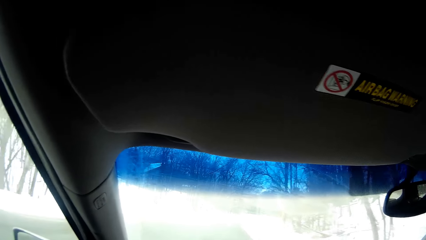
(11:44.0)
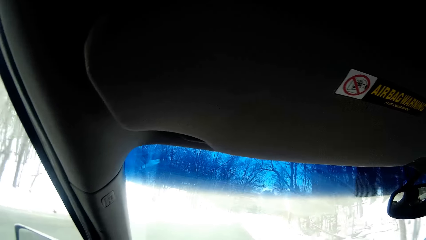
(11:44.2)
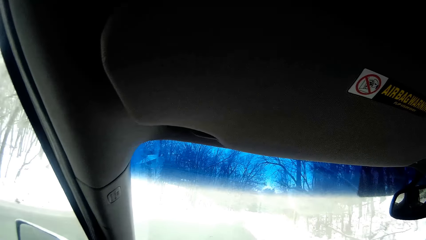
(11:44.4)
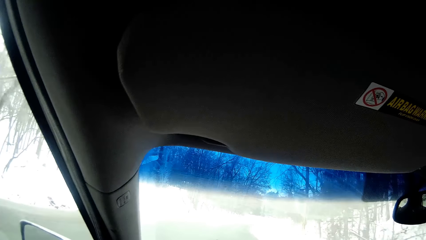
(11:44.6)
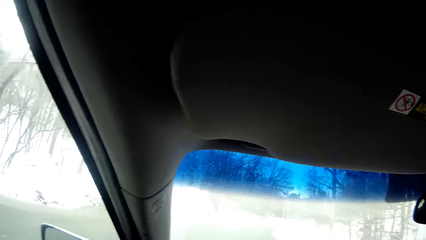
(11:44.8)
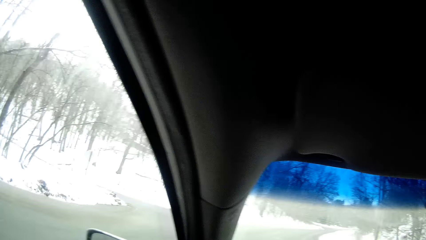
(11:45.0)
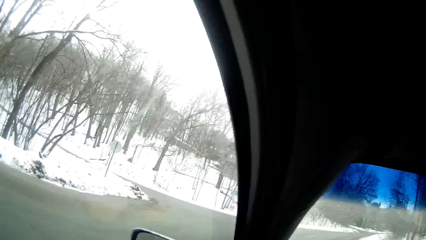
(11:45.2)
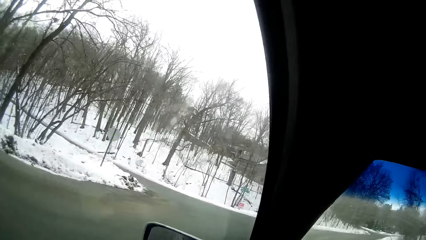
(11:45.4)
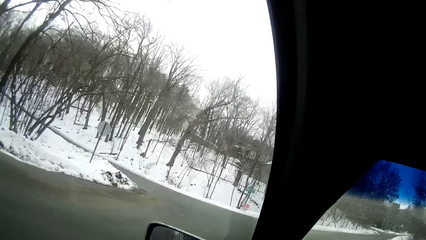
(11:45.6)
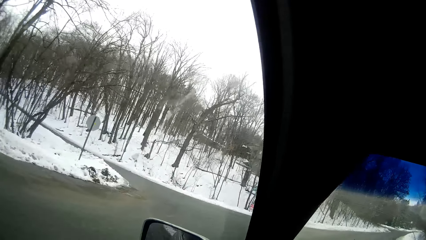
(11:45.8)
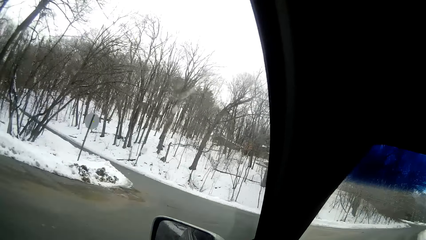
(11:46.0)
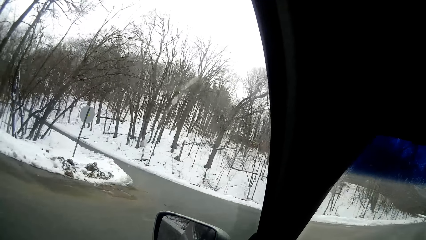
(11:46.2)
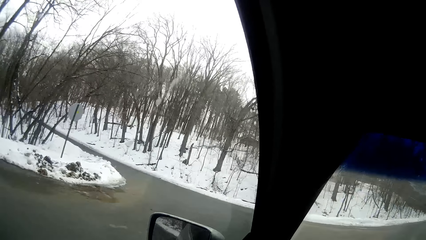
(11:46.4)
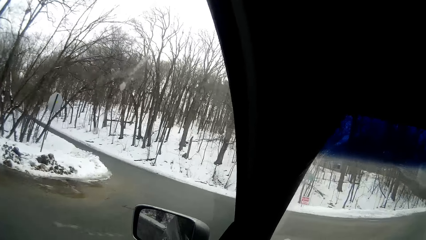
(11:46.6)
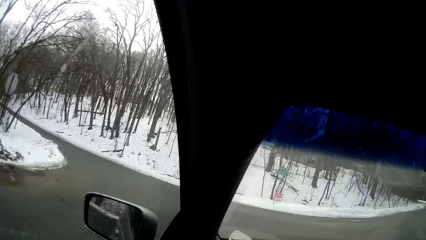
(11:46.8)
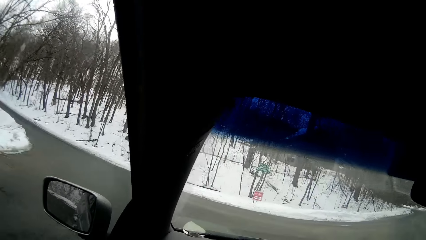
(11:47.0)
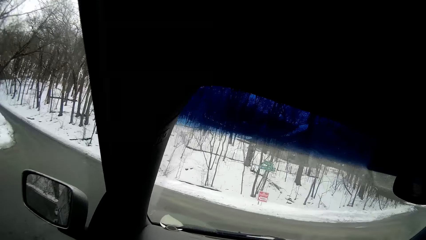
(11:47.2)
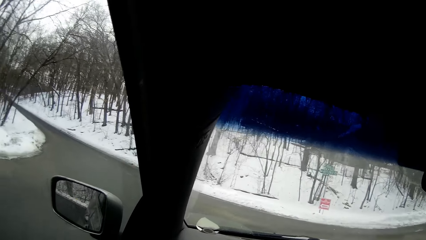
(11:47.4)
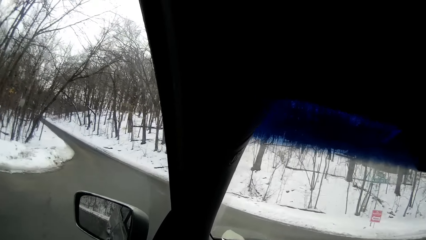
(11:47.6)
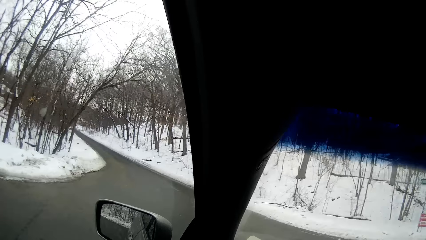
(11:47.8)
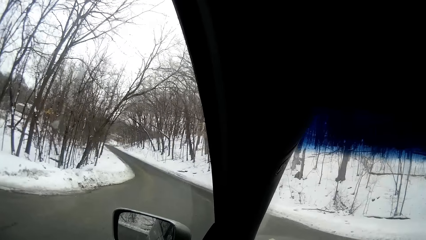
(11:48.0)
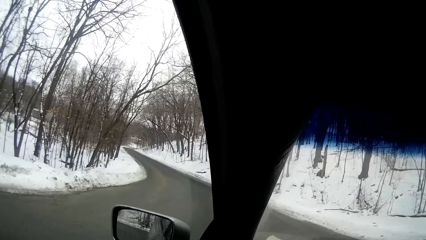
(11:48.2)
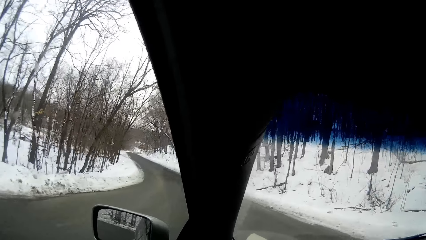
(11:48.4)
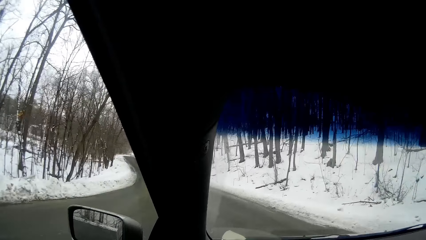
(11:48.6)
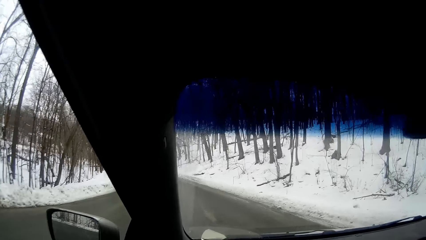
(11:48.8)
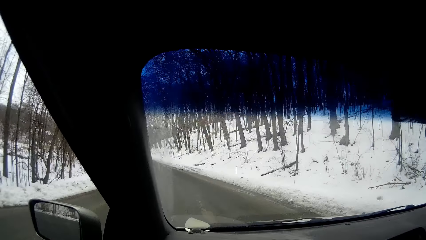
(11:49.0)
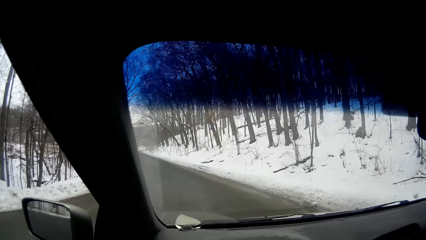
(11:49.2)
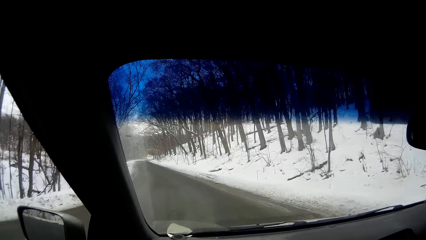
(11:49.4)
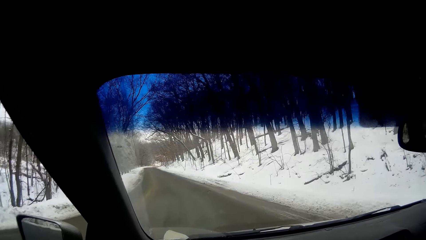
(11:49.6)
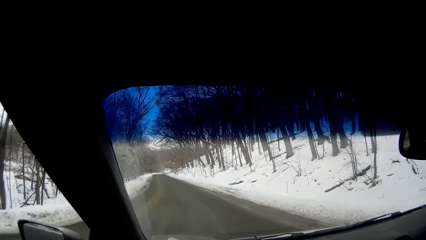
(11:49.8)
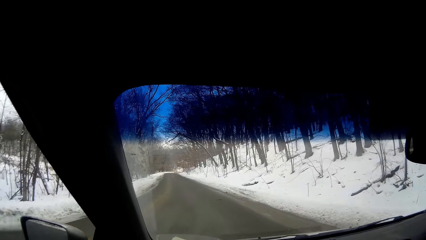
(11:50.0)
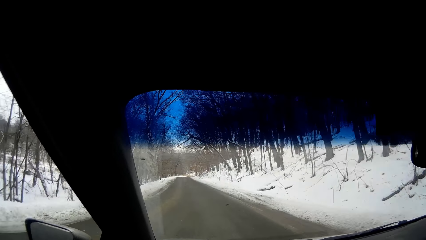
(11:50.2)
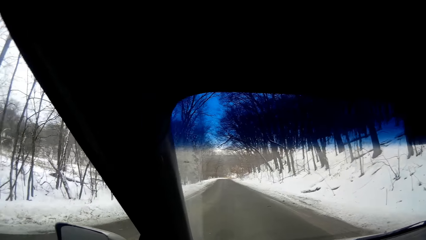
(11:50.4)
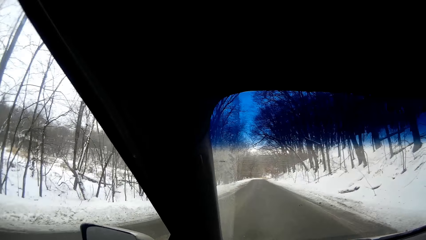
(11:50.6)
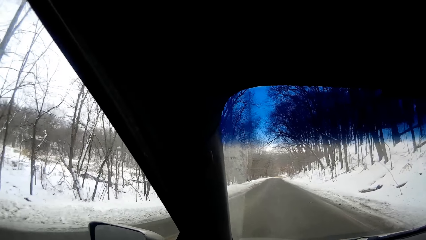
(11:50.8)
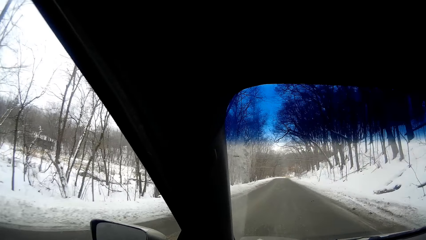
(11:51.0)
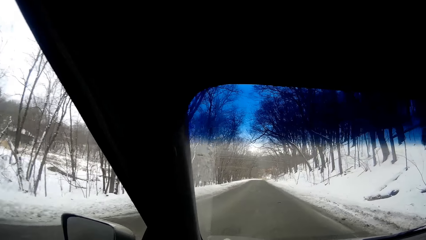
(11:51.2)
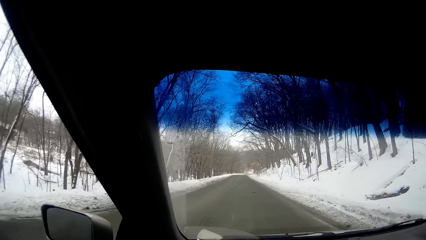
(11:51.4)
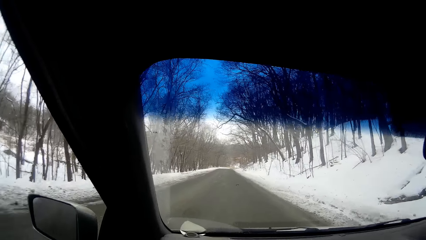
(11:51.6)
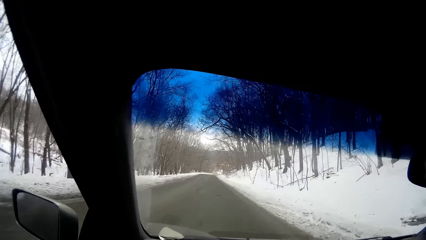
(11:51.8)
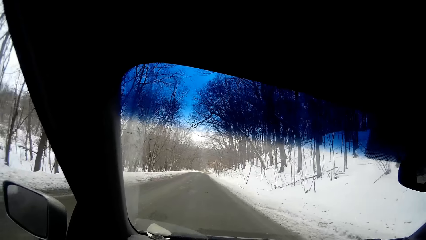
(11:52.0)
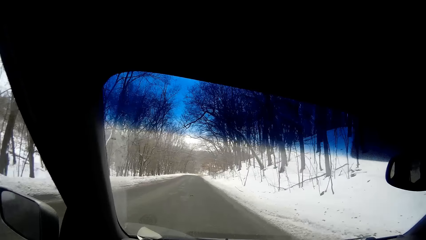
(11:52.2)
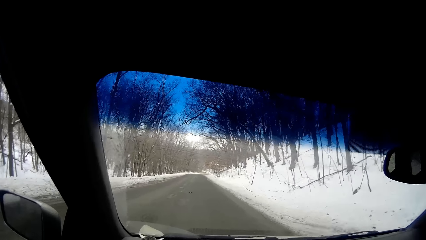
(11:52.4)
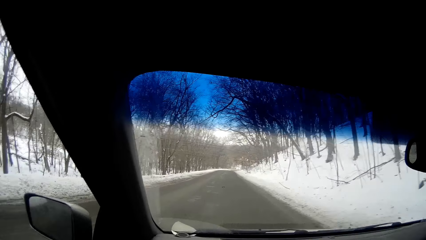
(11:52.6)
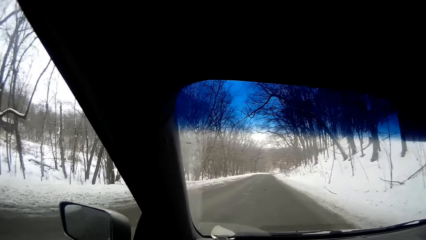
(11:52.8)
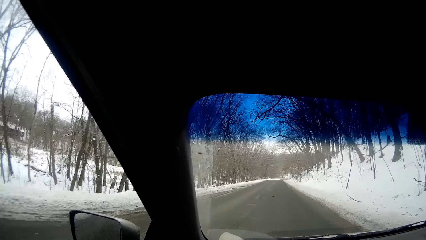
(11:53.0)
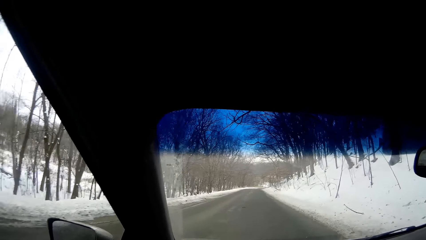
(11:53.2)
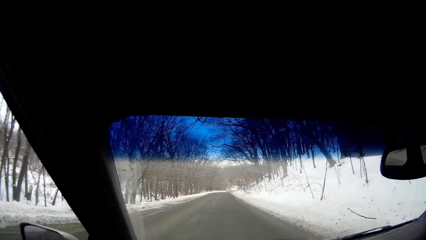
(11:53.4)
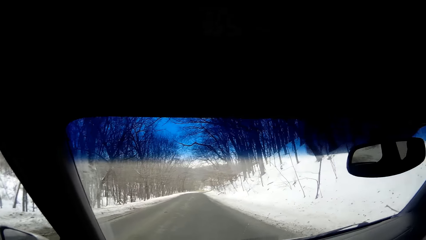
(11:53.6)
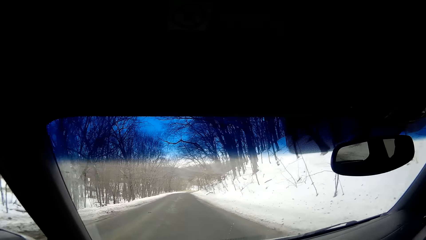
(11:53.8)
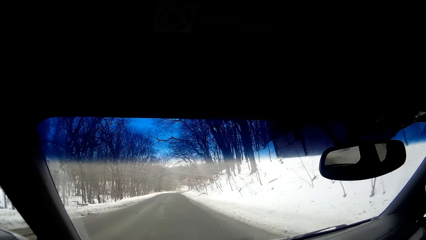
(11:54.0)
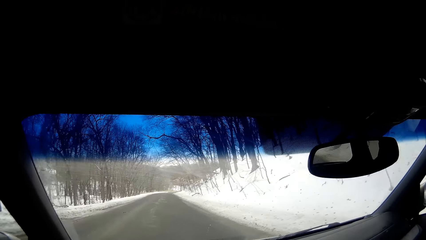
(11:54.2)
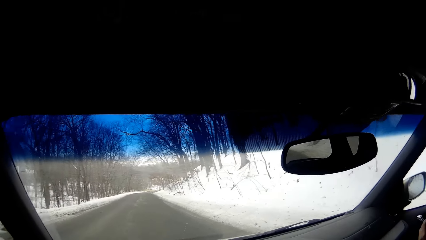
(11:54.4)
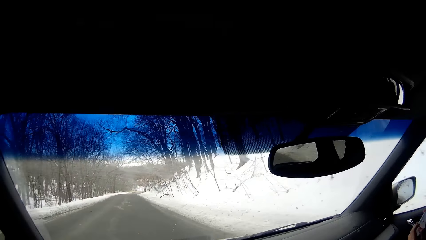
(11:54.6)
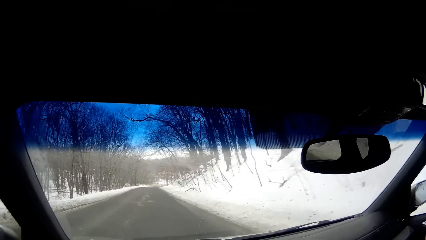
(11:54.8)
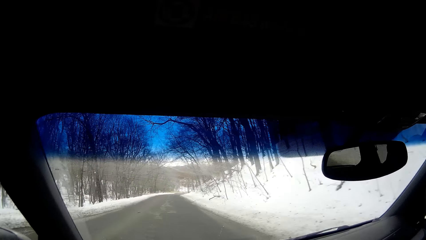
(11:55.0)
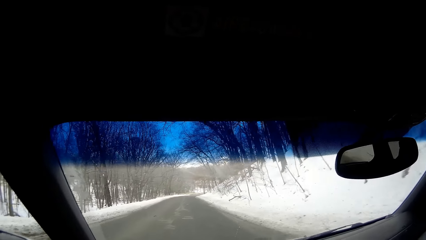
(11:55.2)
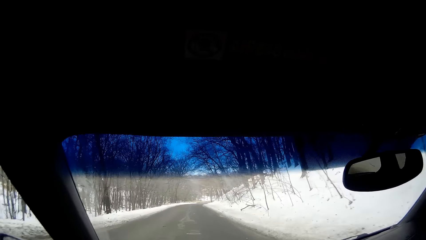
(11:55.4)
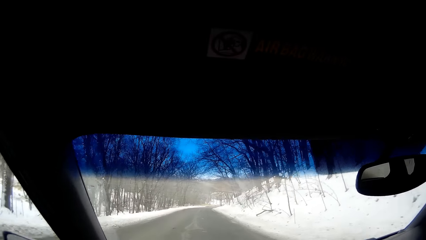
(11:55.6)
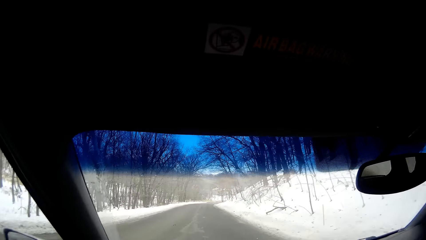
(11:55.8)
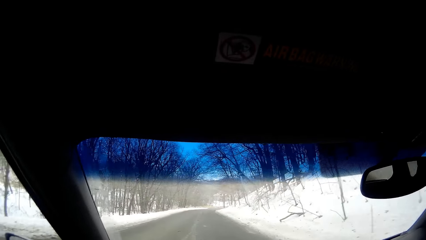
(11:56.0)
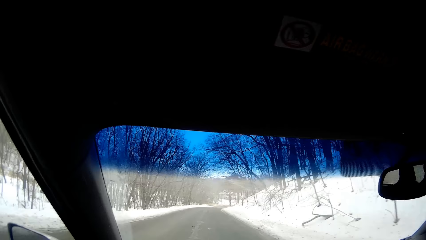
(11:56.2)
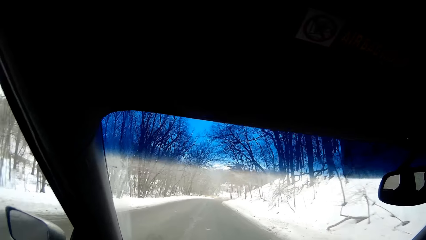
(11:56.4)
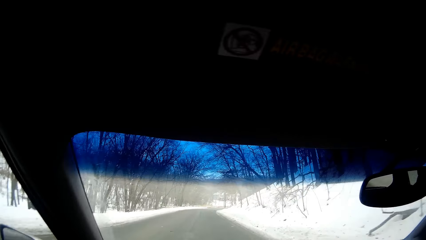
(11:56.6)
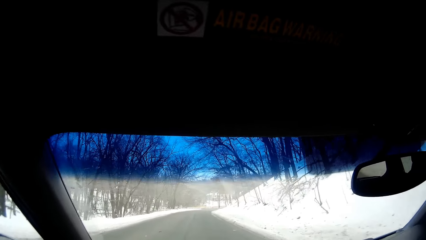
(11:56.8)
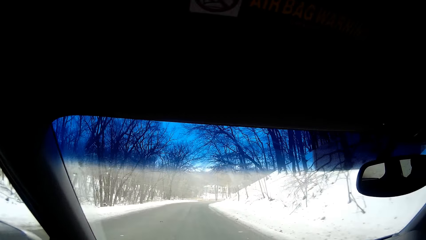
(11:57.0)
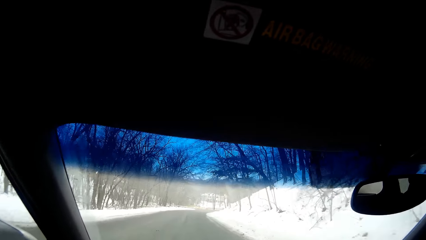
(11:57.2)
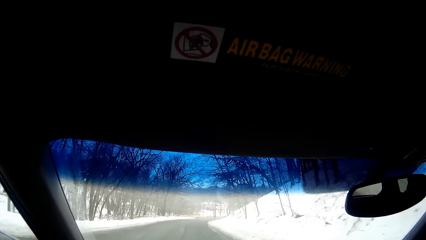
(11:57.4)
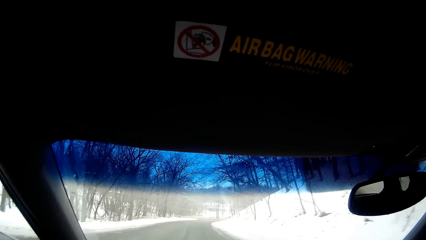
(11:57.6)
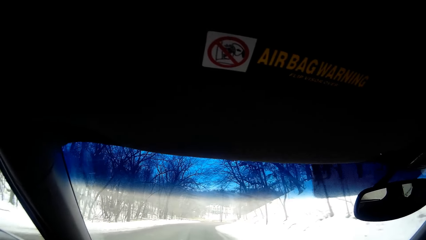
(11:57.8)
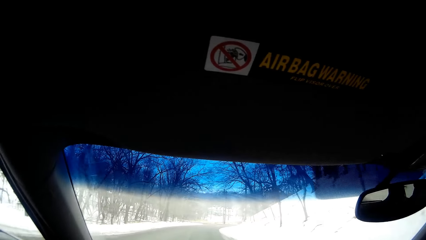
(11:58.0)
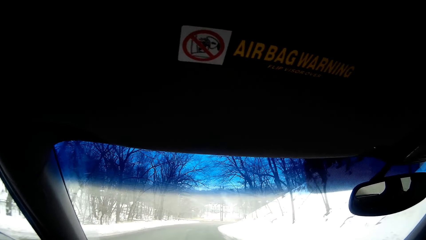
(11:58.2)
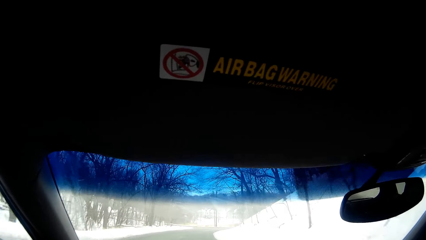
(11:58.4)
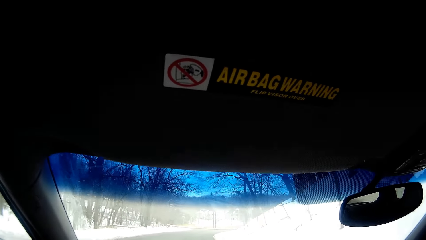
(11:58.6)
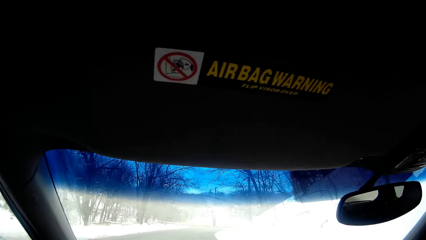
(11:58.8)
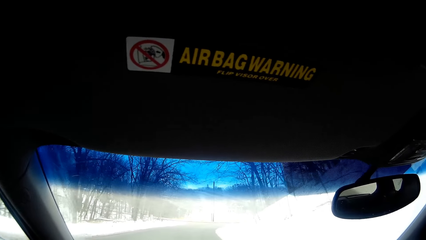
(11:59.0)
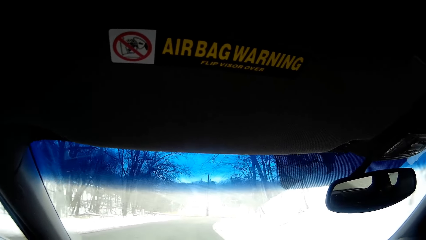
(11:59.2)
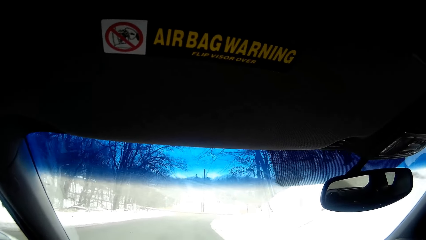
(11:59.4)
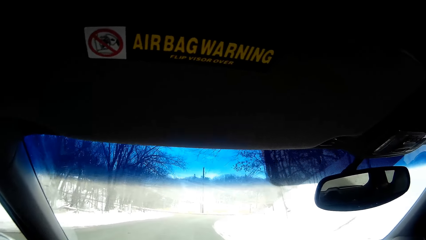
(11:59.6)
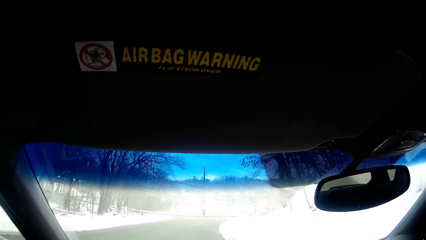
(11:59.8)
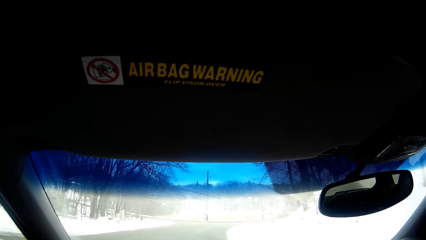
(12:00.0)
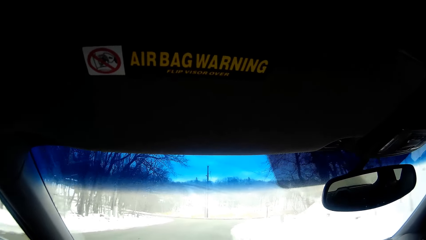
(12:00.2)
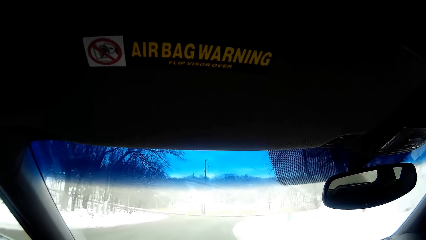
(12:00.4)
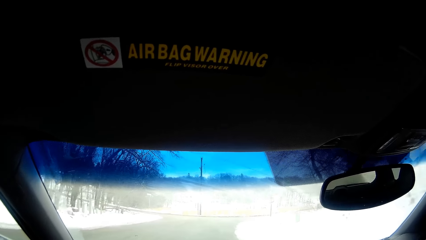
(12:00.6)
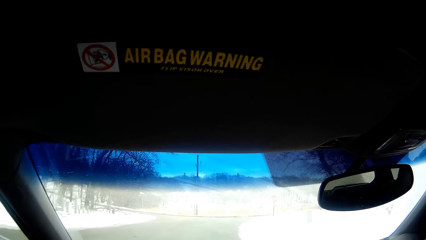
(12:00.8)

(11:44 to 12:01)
The camera wearer looks at the left hand side again. They take a right turn. They drive on the road.
